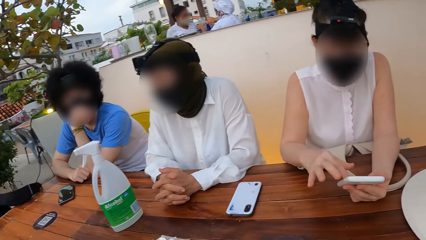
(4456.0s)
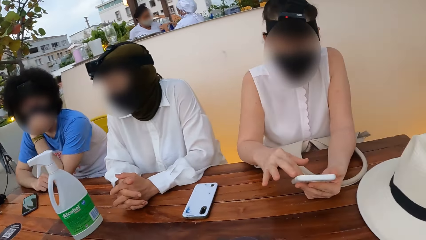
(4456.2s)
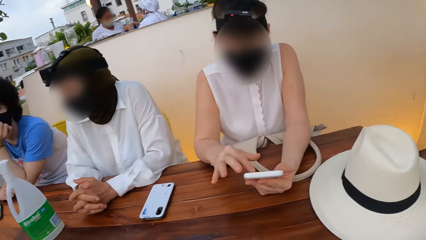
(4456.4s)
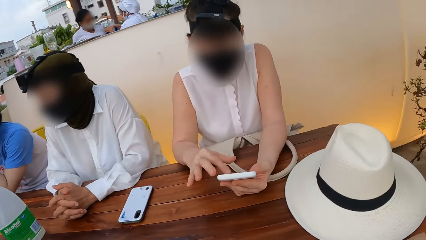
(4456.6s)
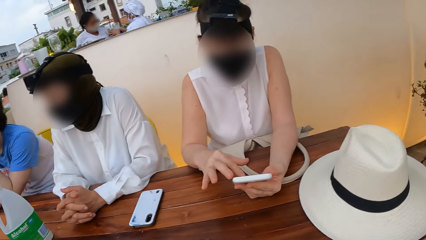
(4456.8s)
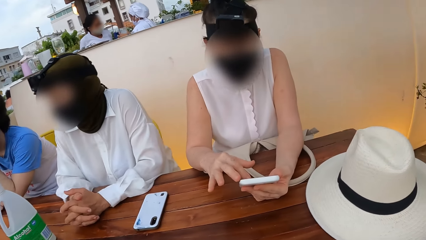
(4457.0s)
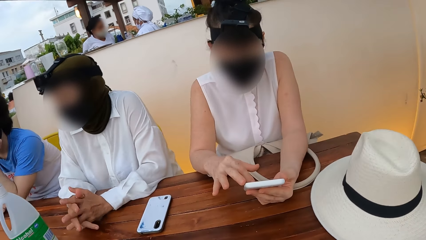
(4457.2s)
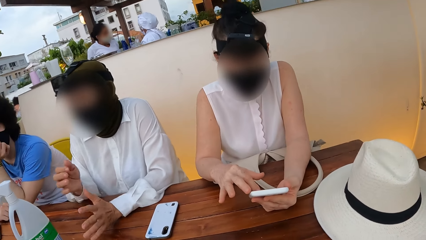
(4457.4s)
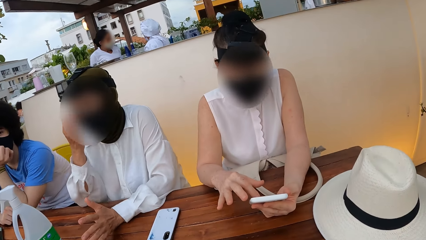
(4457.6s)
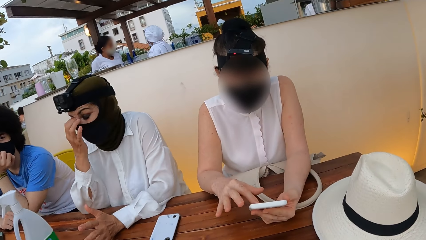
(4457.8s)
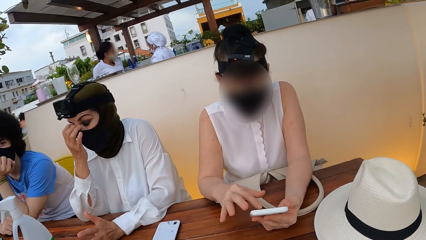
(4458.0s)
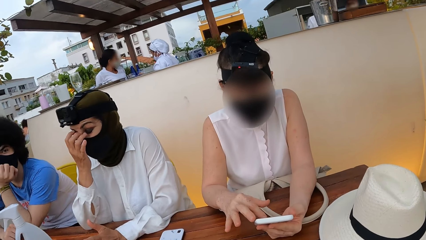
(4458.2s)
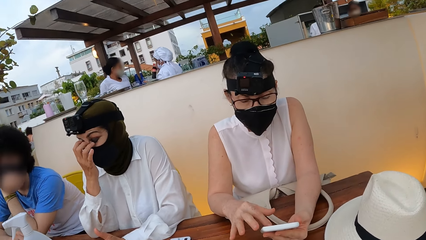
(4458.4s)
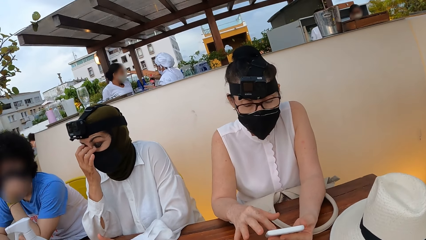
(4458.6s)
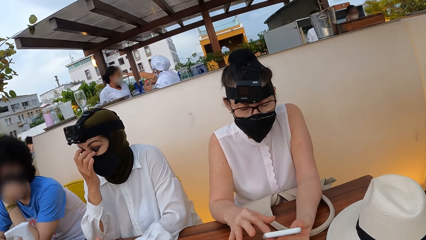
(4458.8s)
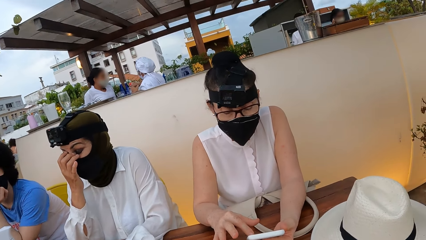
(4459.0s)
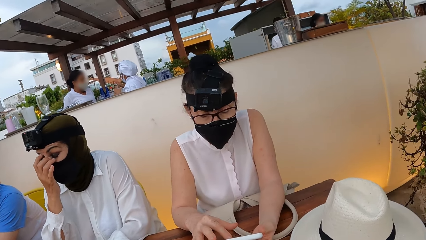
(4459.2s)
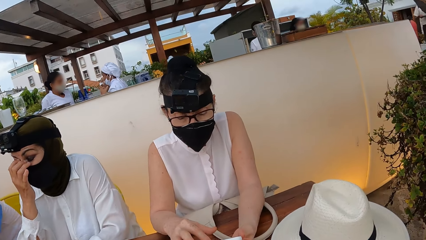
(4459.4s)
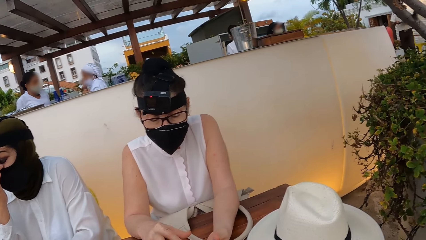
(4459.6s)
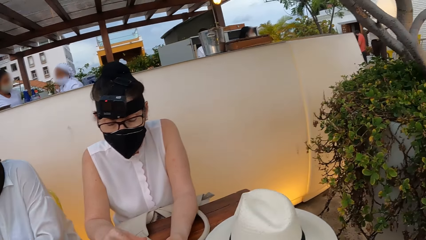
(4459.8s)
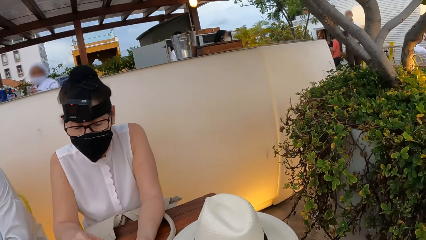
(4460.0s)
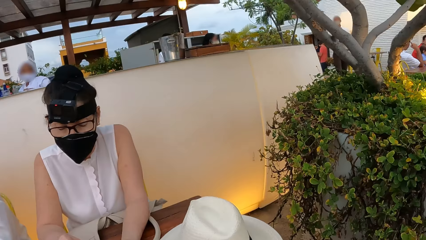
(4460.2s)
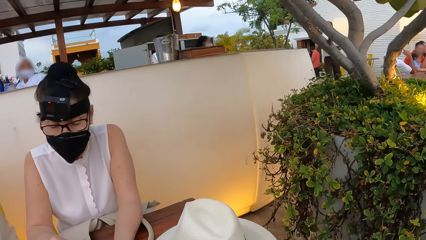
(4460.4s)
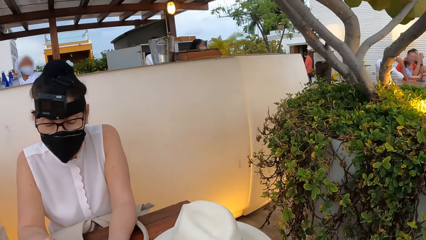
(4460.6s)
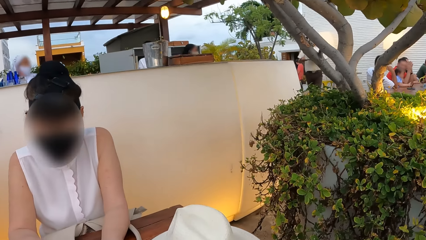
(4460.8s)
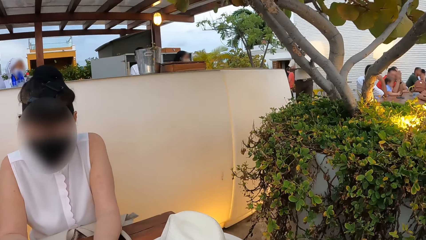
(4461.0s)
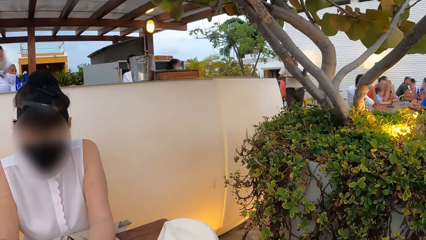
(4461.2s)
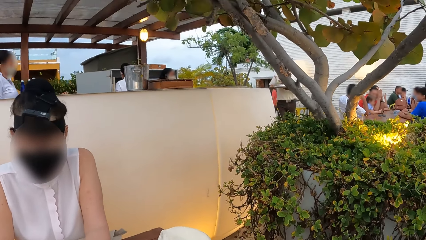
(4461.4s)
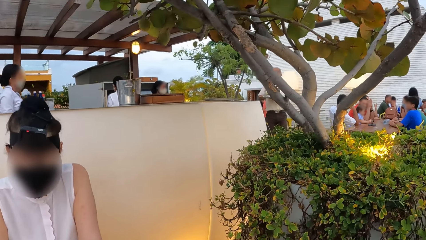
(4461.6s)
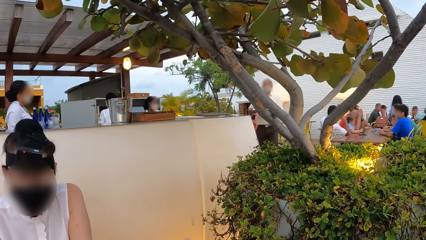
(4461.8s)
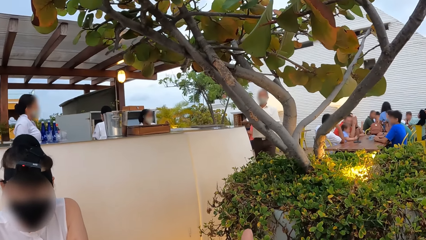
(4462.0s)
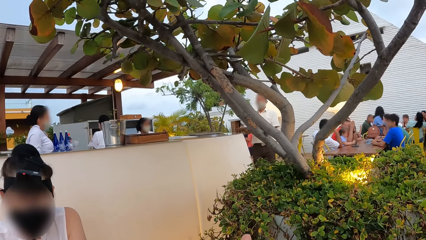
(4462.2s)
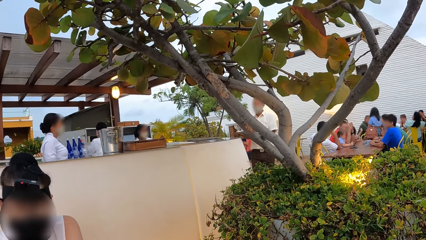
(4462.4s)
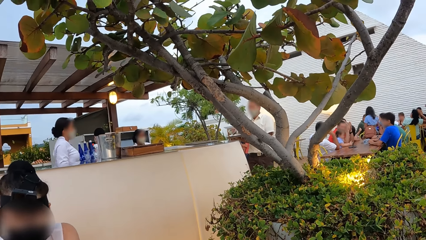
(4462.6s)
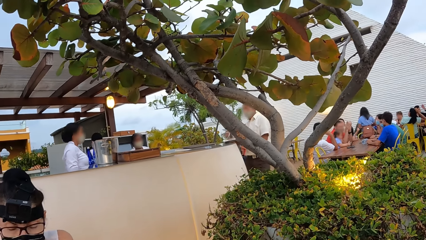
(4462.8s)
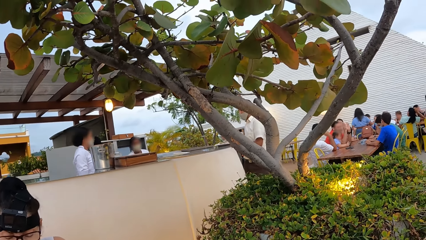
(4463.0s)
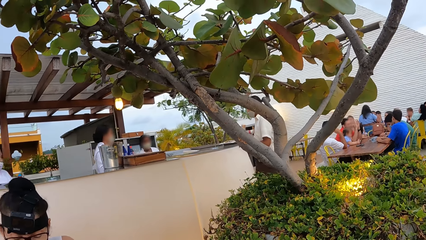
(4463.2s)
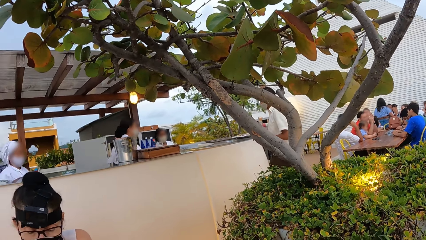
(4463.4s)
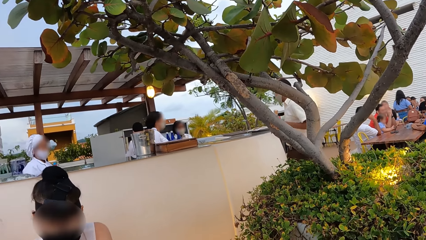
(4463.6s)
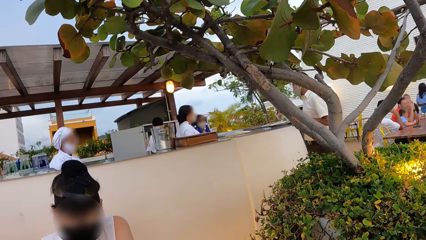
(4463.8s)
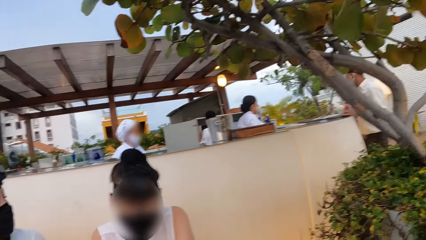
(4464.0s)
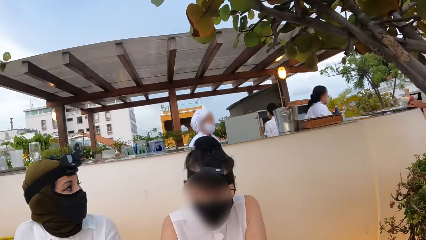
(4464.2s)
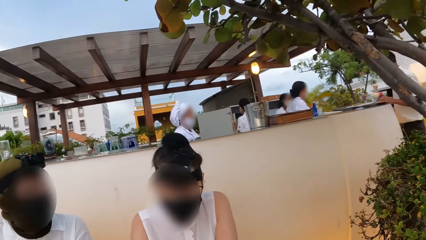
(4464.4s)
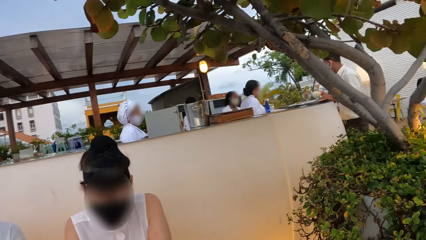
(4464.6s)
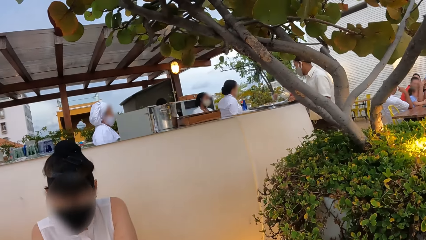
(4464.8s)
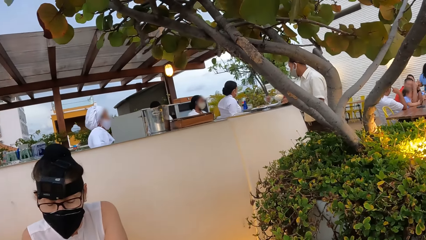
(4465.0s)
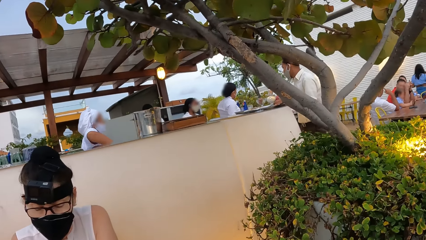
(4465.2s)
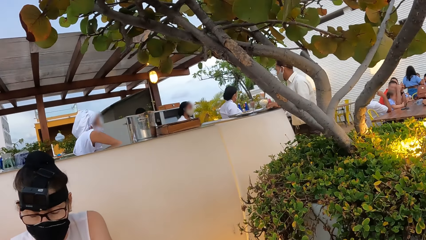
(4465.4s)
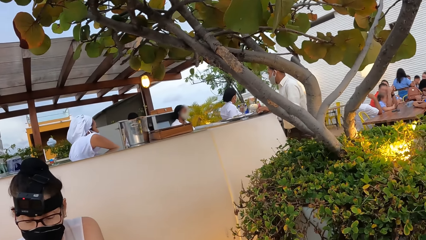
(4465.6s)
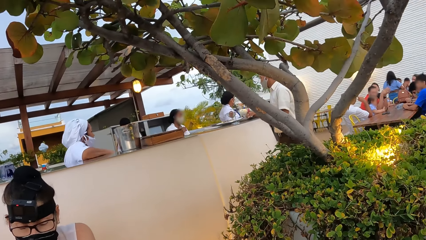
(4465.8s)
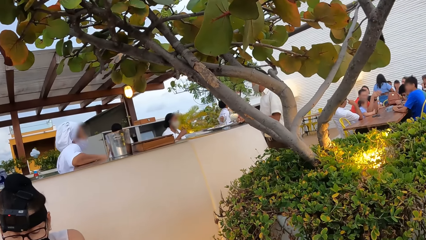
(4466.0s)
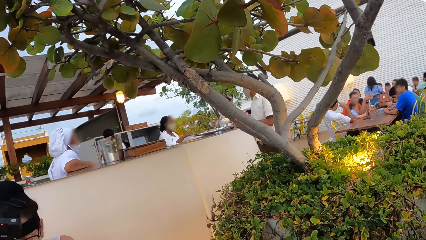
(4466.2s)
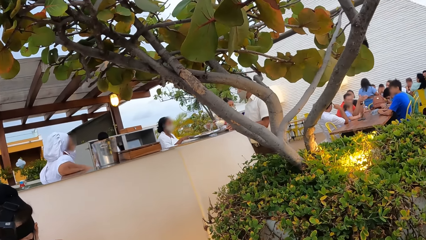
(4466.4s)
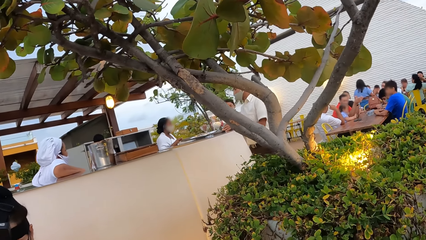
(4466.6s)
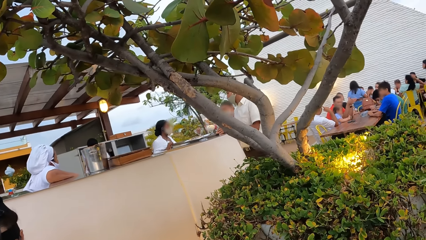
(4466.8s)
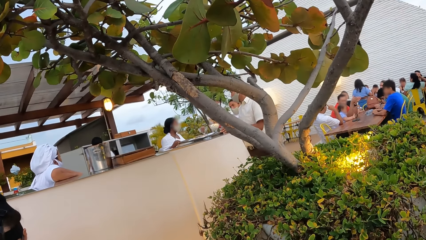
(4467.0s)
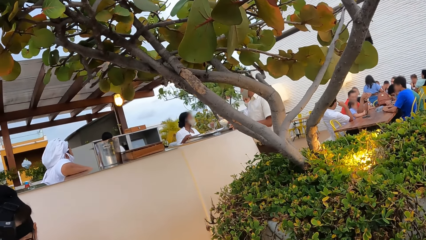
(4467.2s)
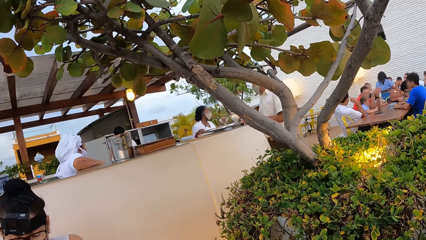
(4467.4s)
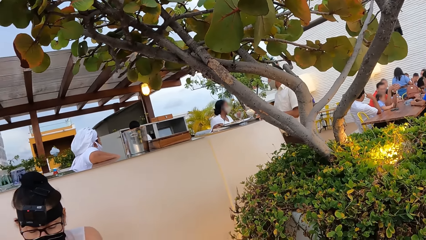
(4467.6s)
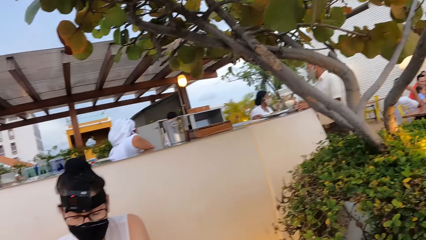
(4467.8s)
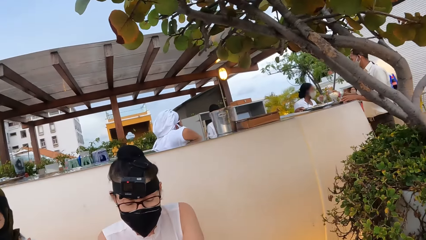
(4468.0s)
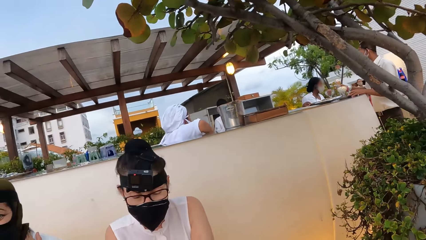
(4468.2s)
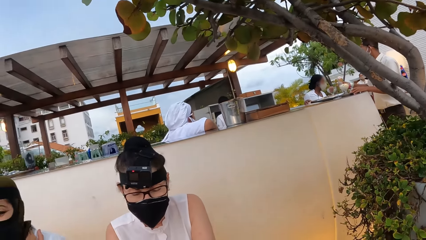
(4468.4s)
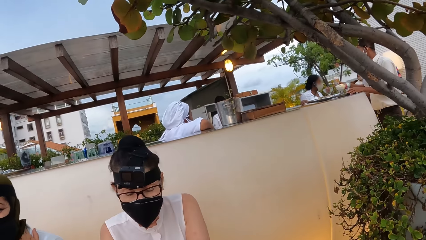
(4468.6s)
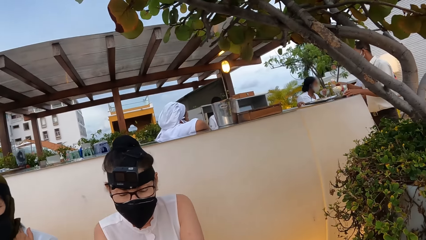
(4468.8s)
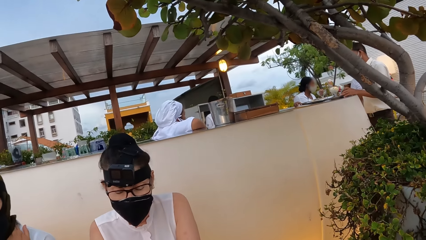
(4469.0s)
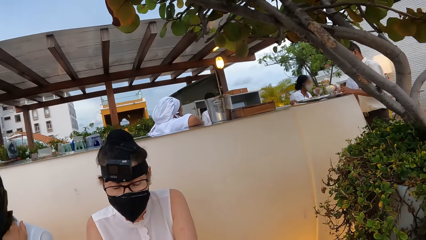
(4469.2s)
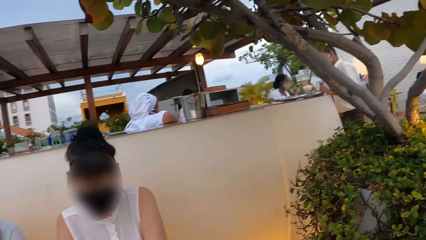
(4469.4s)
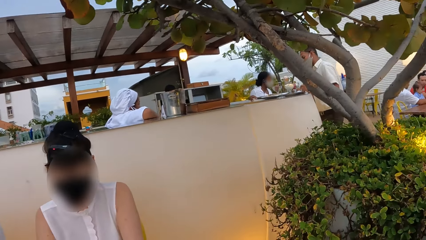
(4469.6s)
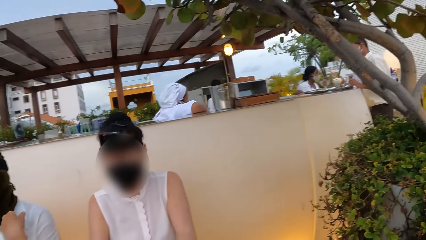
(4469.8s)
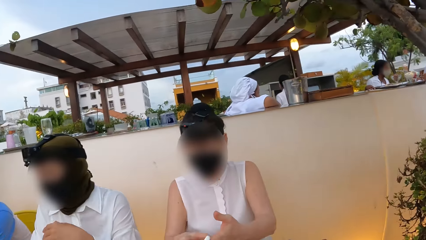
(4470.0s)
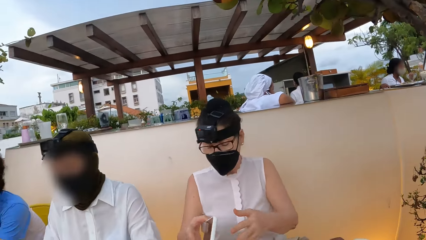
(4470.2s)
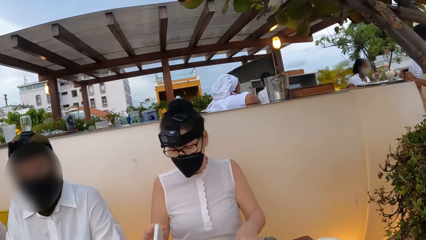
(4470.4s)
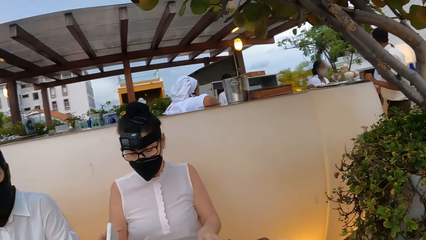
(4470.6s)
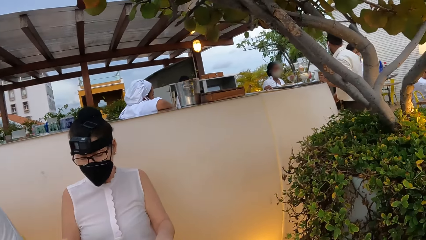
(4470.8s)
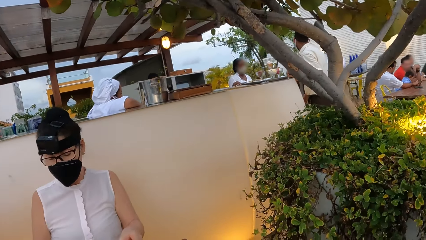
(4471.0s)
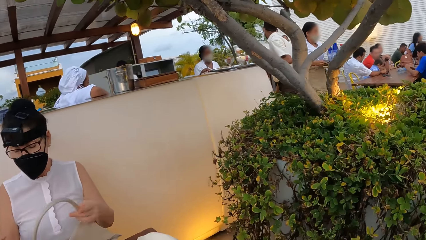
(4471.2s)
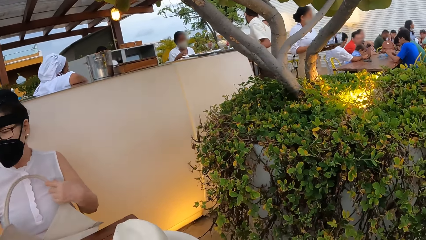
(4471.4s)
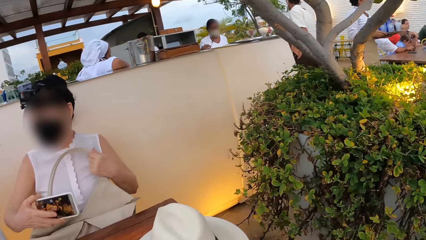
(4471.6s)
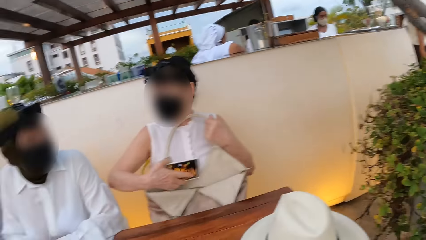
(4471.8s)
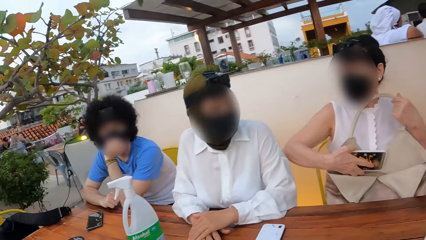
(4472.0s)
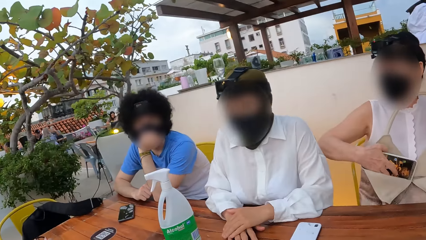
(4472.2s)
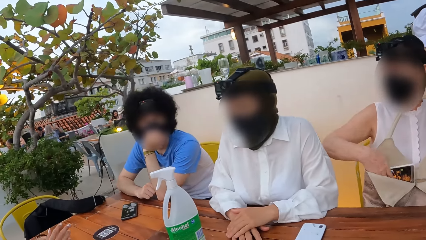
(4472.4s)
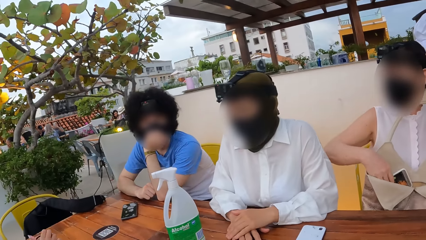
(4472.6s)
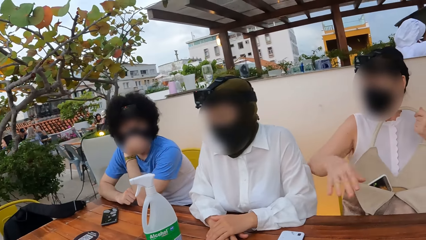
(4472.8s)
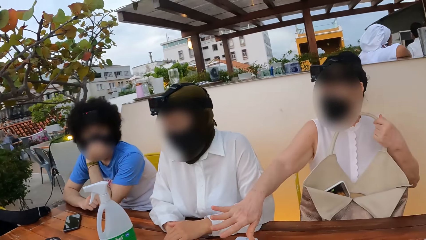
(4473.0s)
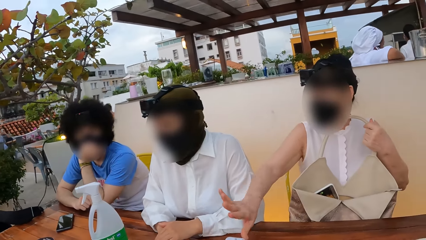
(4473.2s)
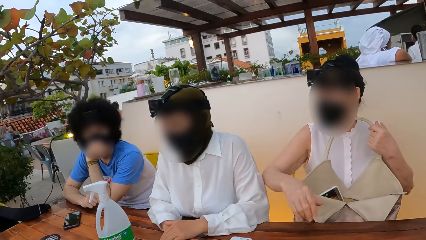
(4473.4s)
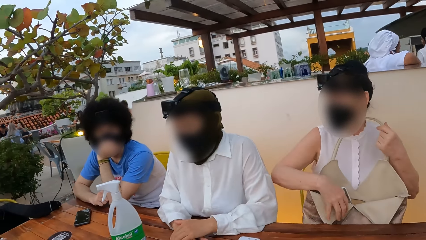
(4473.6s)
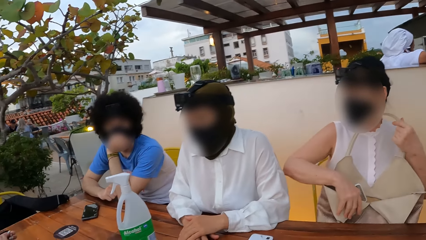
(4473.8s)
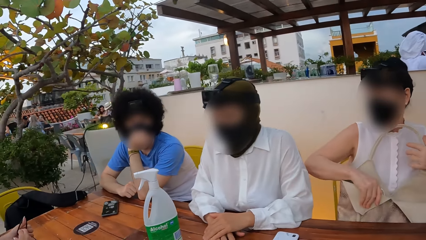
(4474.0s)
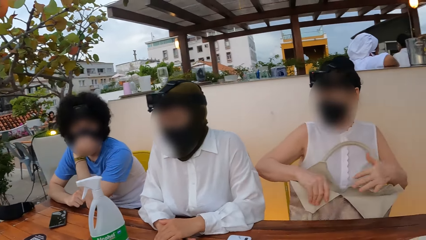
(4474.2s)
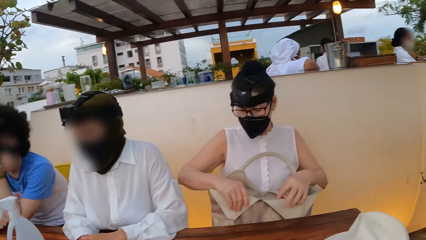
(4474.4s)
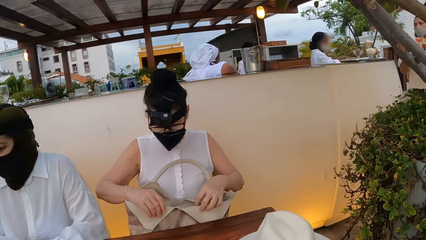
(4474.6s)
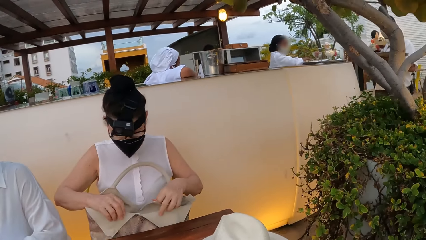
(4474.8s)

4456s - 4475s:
A woman touches the face. The camera wearer looks around an outdoor café. Another woman puts back a smartphone in a handbag. The other woman touches the first woman's hand.
